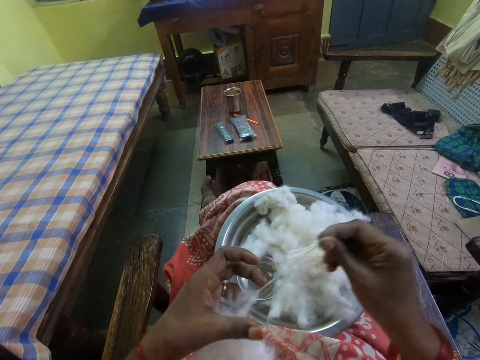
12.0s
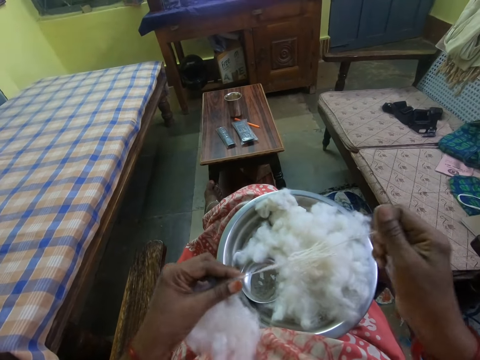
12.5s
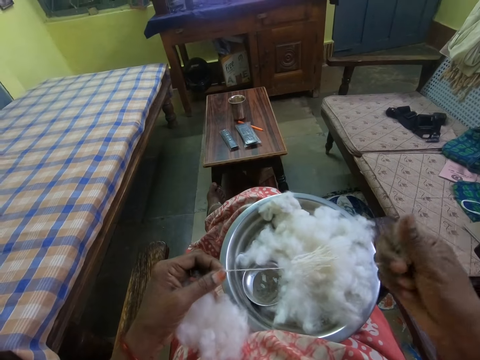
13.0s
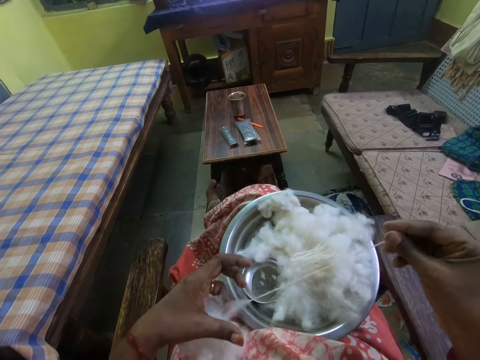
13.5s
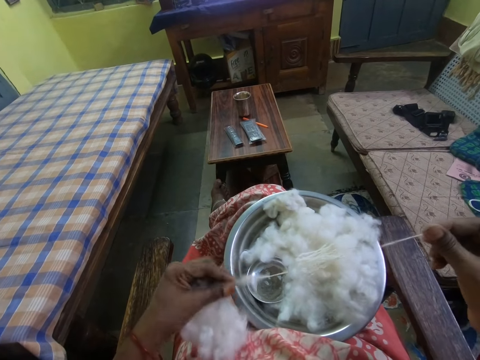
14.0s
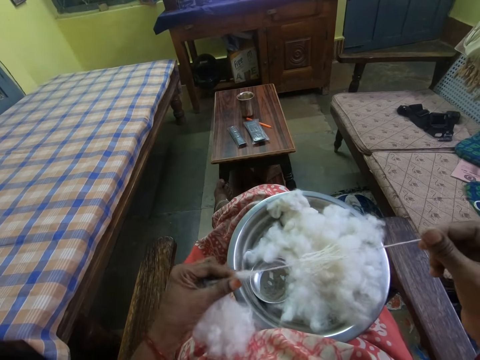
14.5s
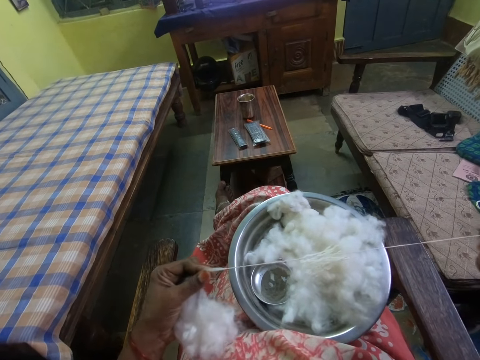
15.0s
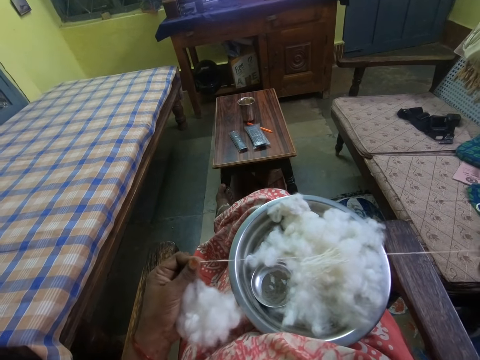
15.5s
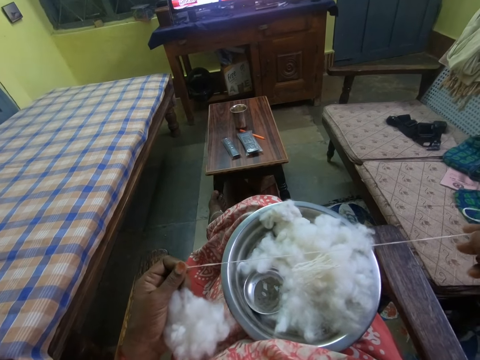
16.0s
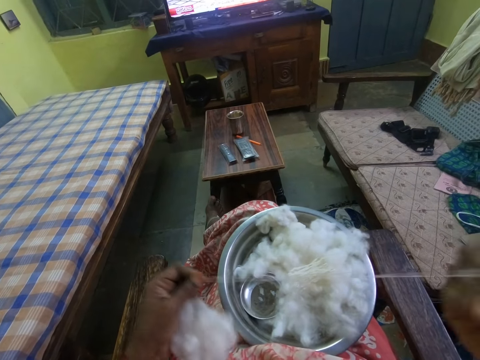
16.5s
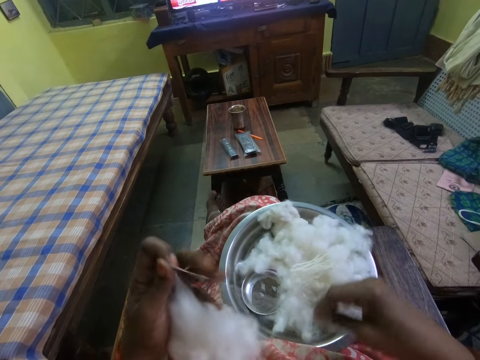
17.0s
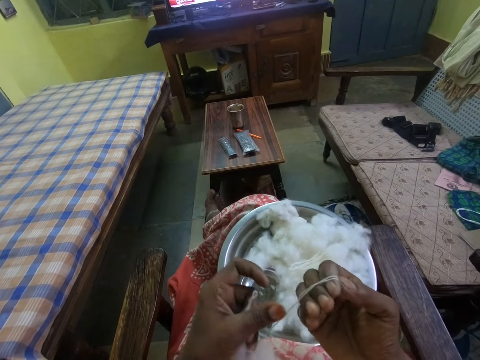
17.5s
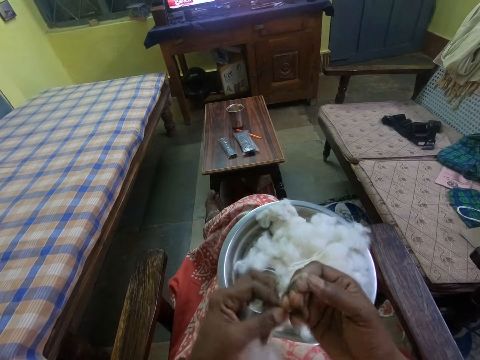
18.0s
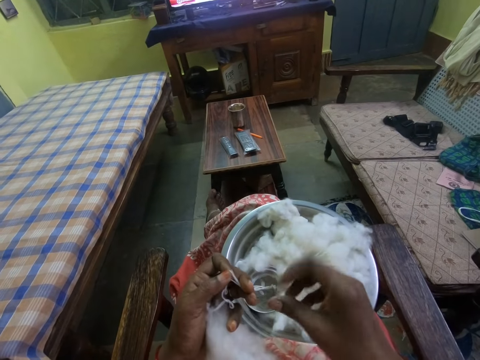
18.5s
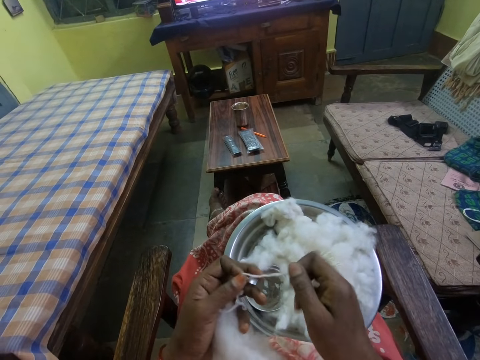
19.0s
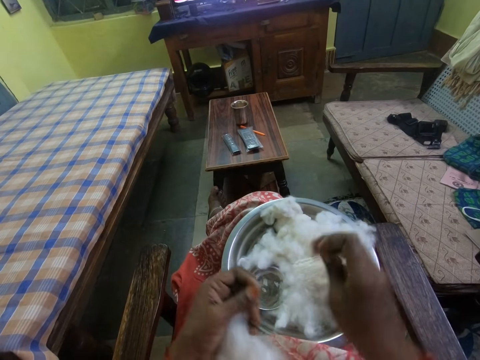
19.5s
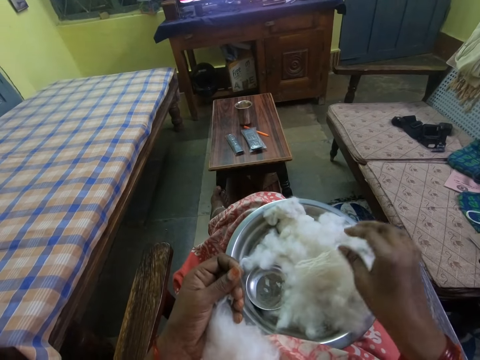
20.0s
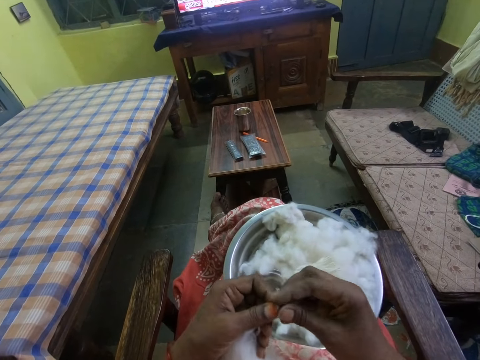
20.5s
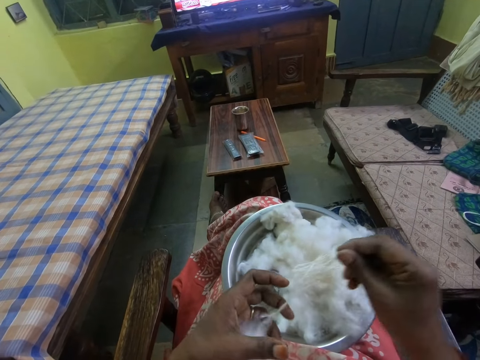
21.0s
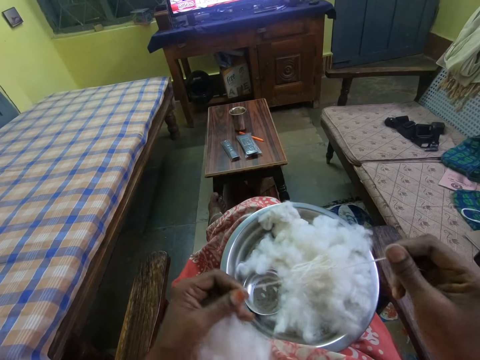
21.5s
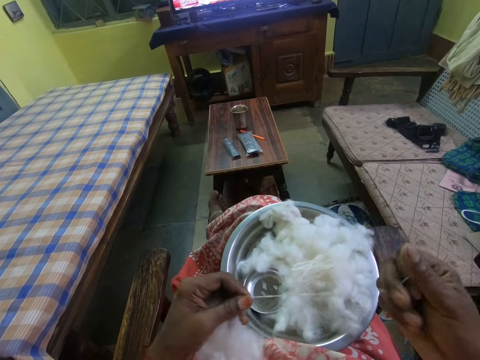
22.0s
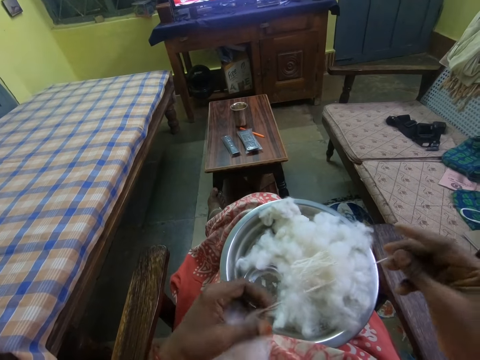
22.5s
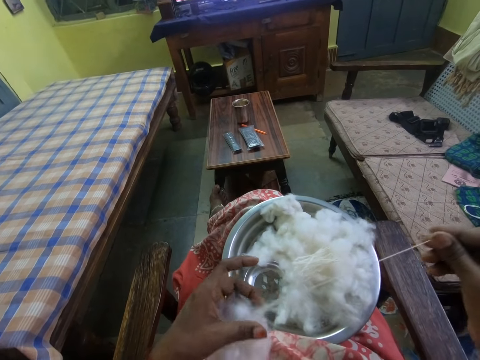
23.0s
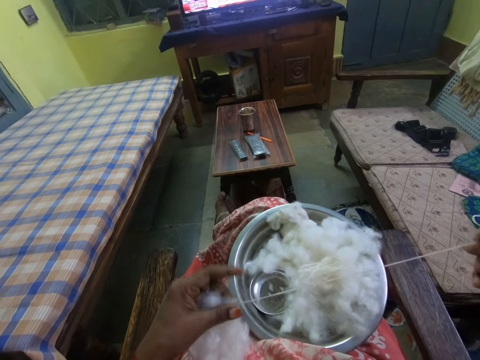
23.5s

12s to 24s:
The camera wearer pulls a thread from the cotton wool. They fold the thread on the right hand, remove the thread from the right hand, cut the thread and drop the thread on the bowl. They pull the thread from the cotton wool.

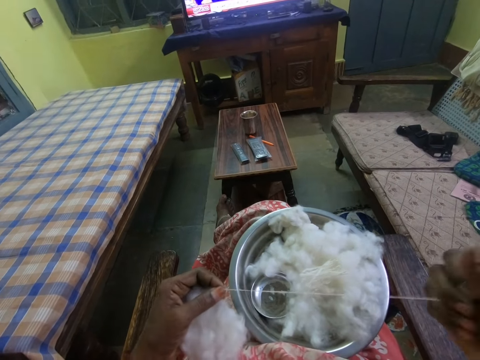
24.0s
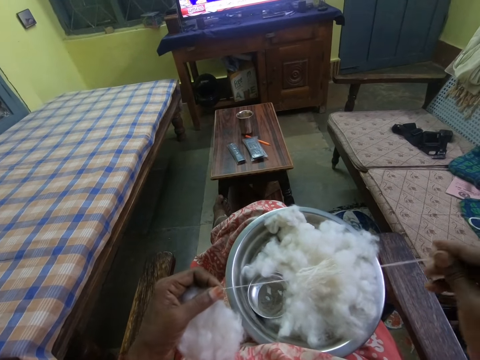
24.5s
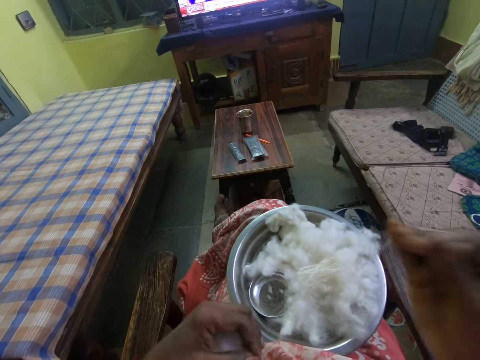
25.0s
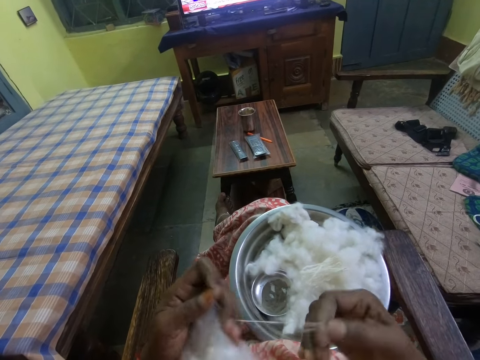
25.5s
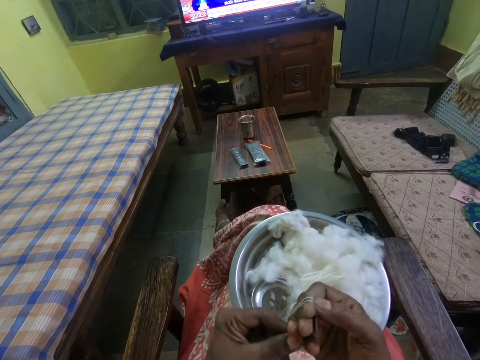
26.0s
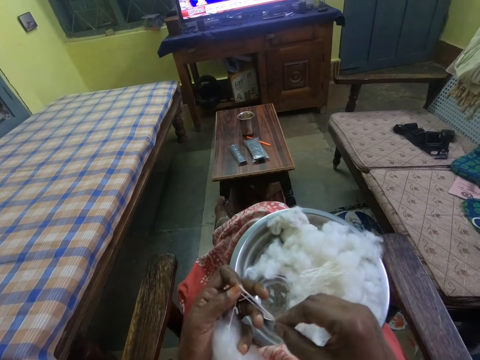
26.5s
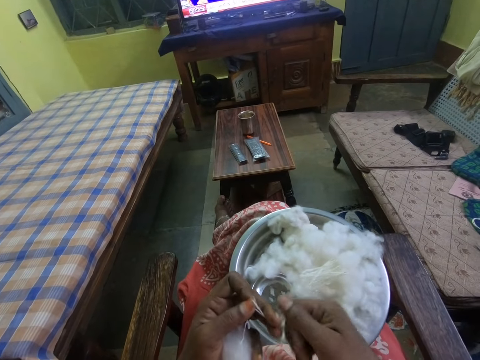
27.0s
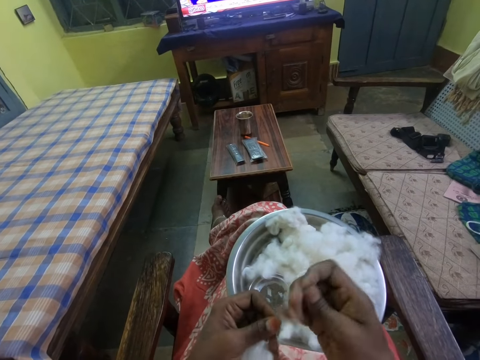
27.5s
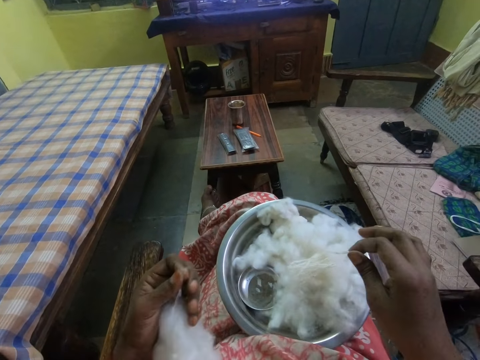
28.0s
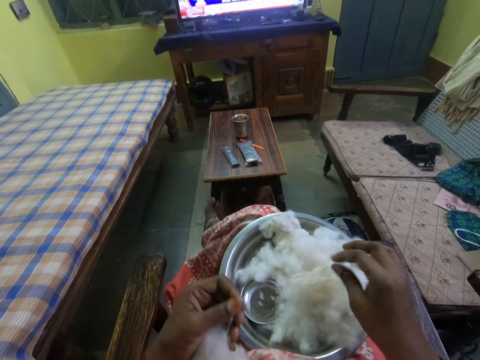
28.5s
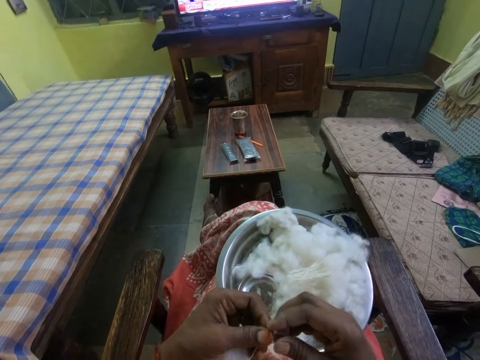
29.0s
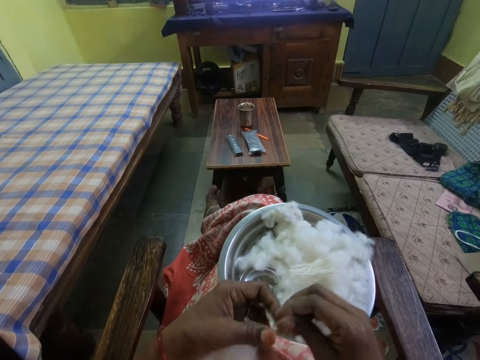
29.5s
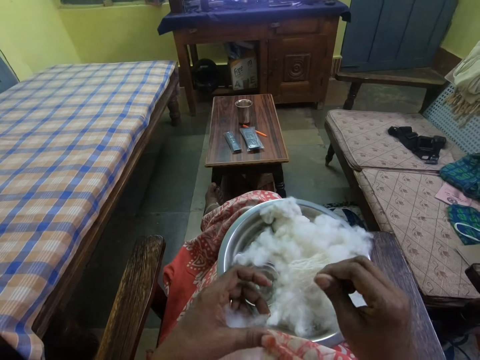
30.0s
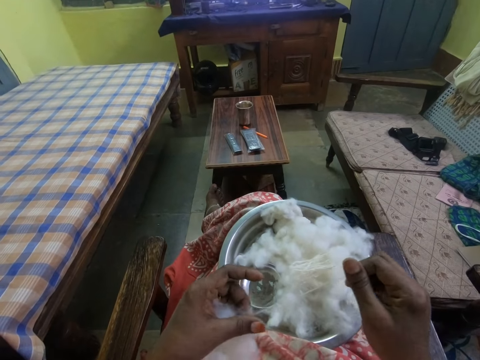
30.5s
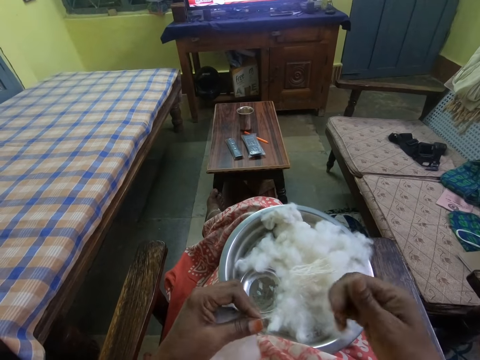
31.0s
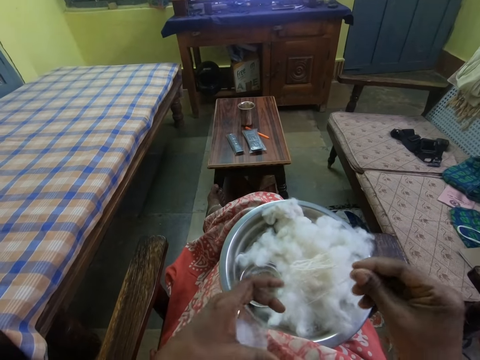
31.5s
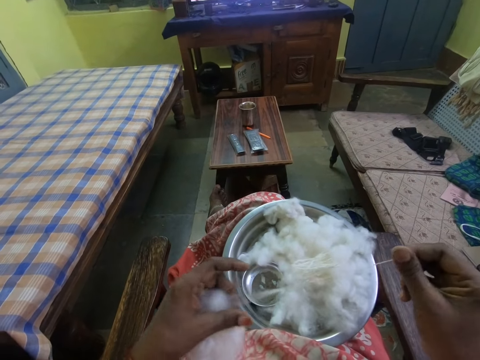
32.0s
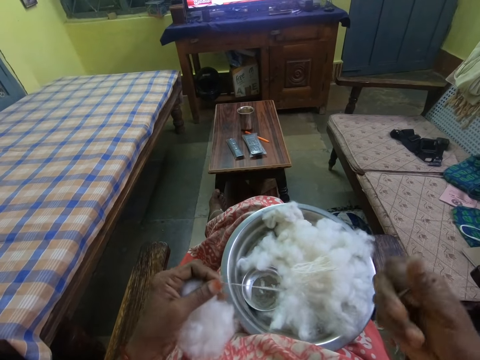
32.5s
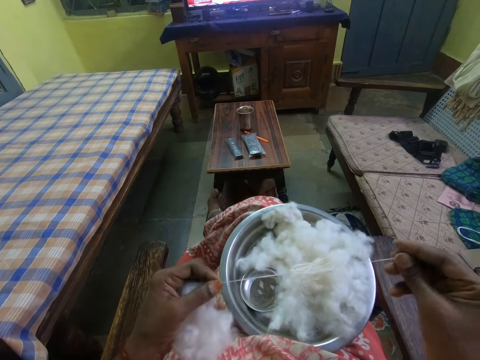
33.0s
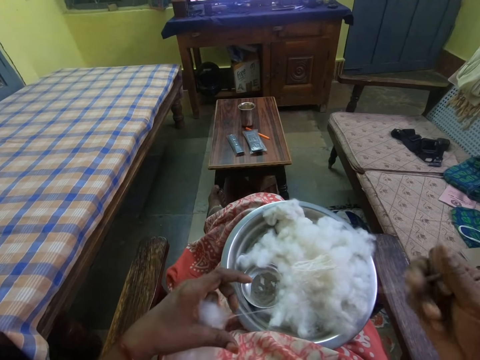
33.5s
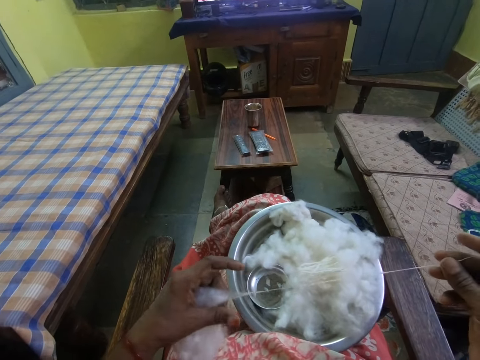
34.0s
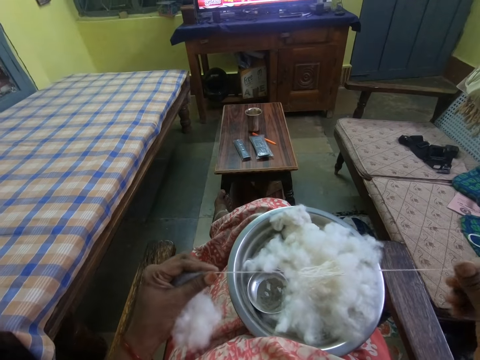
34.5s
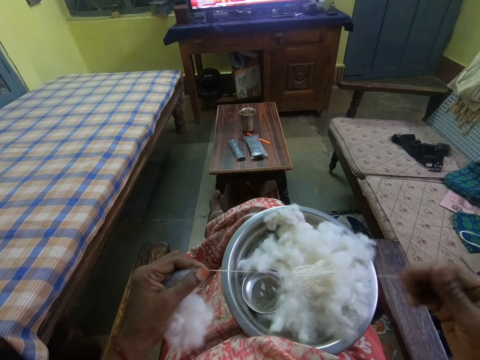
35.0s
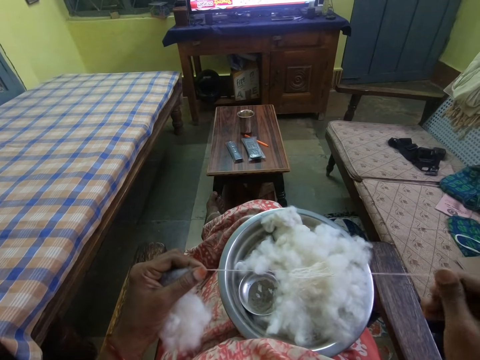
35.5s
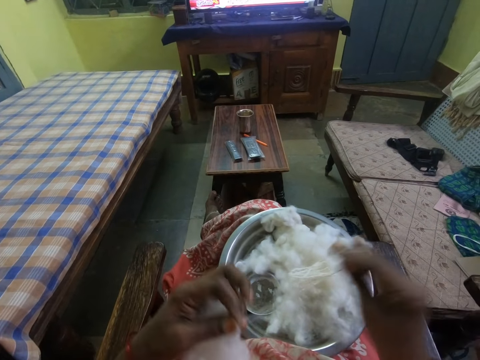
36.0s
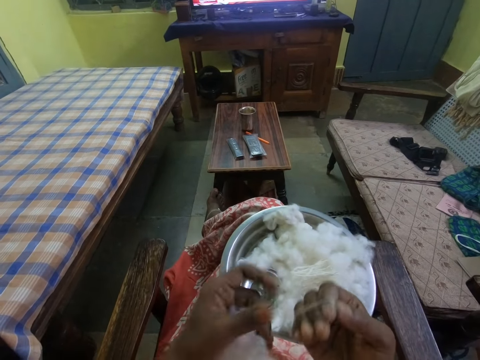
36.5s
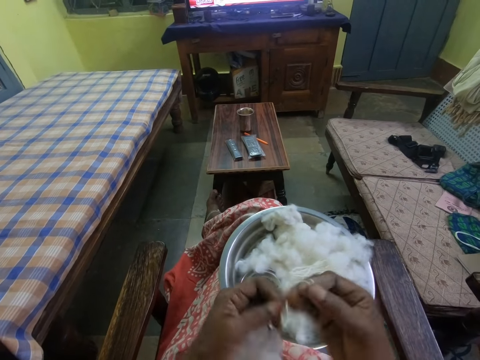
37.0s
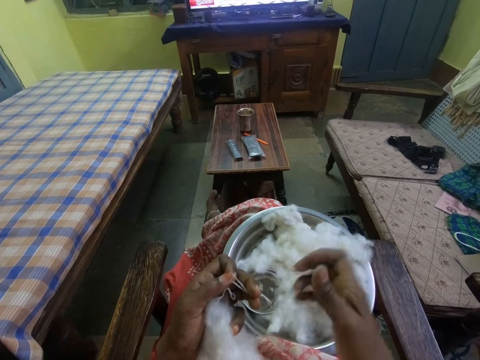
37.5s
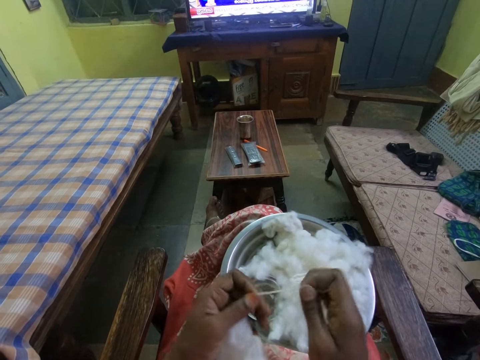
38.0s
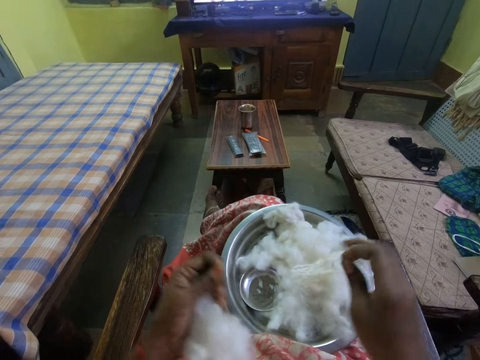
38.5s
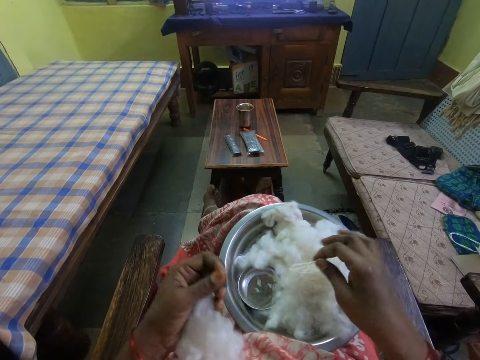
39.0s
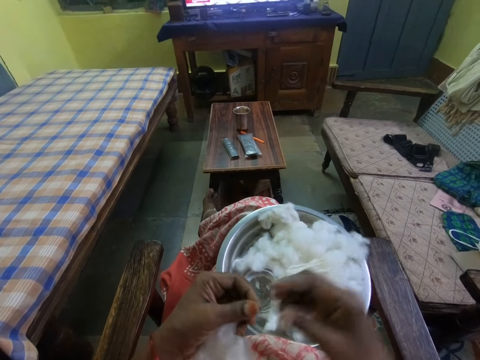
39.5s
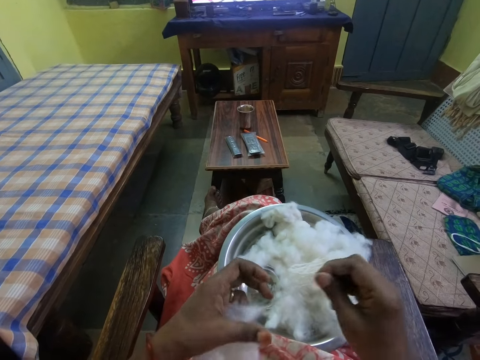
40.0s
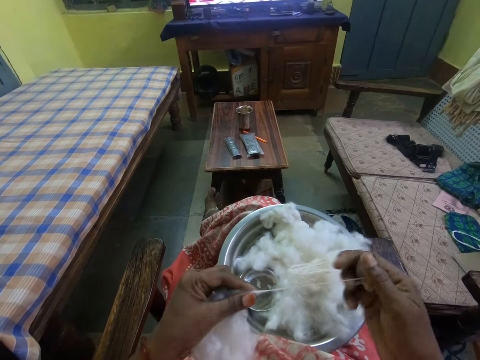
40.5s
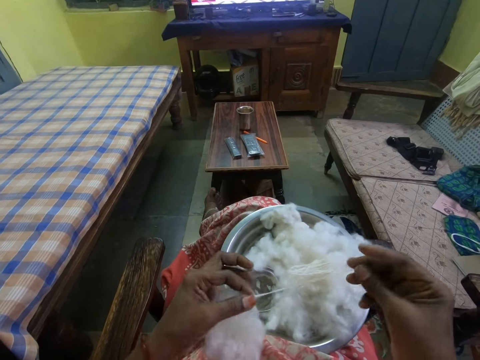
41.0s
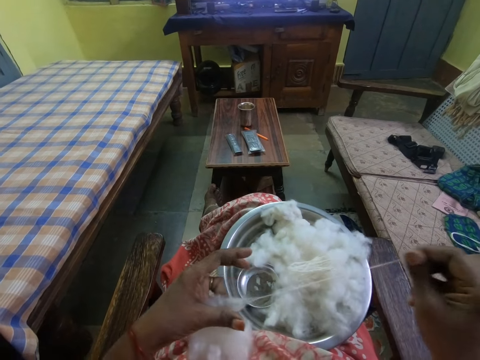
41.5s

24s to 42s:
The camera wearer folds a thread on the right hand. They remove the thread from the right hand, cut the thread and put the thread on the bowl. They pull the thread from the cotton wool. They fold the thread on the right hand, remove the thread from the right hand, cut the thread and put the thread on the bowl. They pull the thread from the cotton wool.
